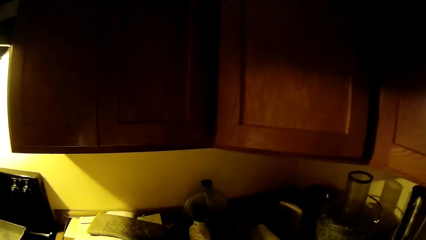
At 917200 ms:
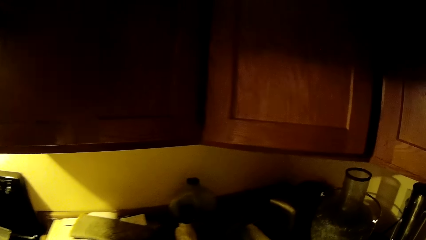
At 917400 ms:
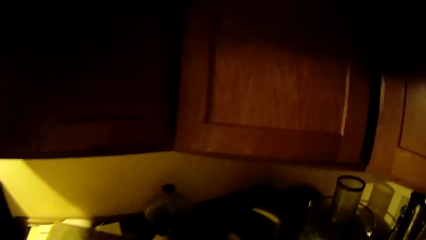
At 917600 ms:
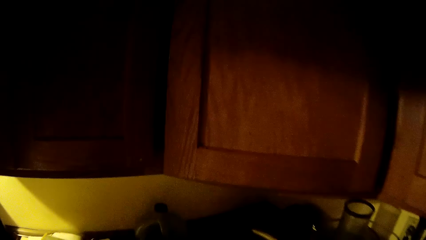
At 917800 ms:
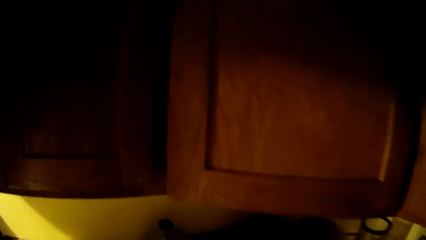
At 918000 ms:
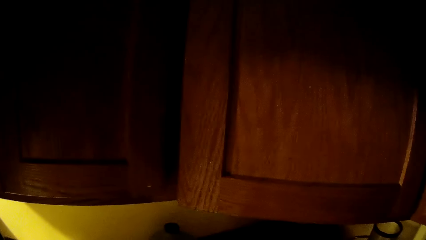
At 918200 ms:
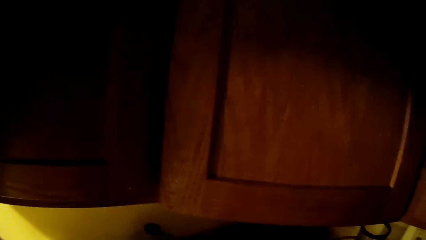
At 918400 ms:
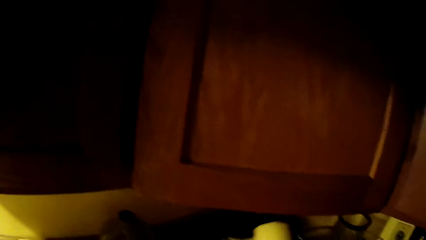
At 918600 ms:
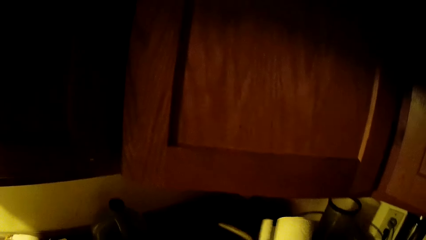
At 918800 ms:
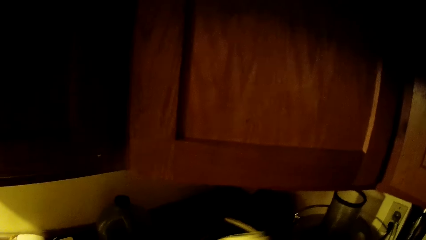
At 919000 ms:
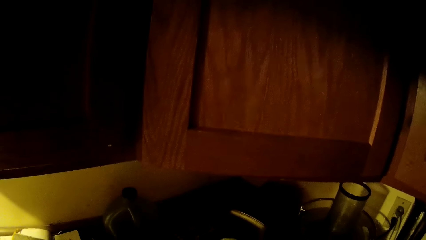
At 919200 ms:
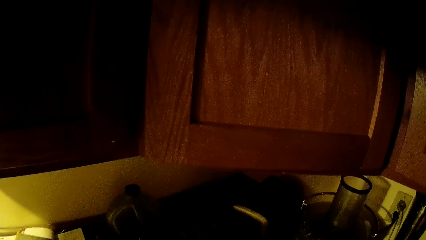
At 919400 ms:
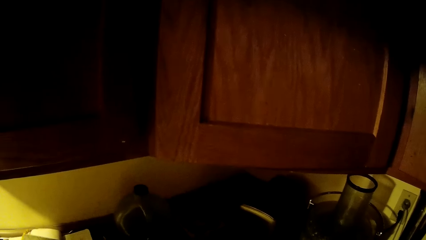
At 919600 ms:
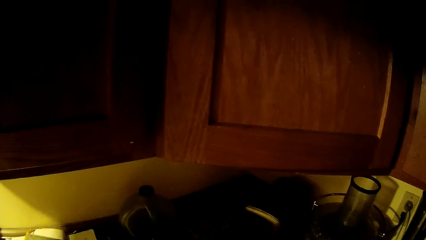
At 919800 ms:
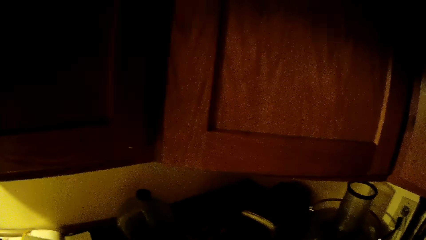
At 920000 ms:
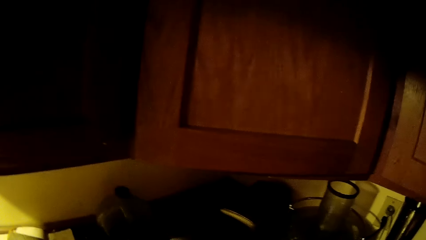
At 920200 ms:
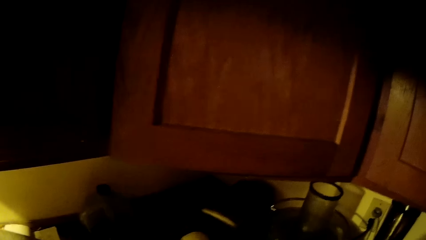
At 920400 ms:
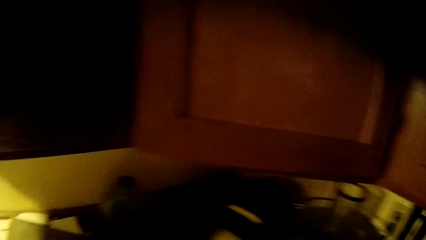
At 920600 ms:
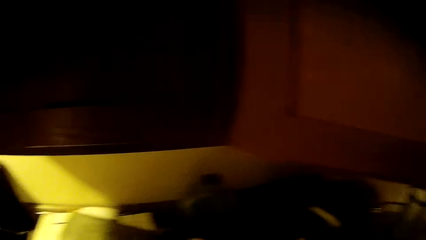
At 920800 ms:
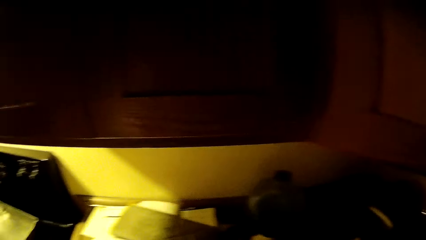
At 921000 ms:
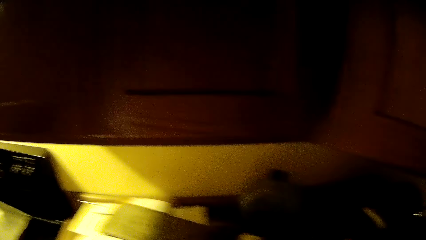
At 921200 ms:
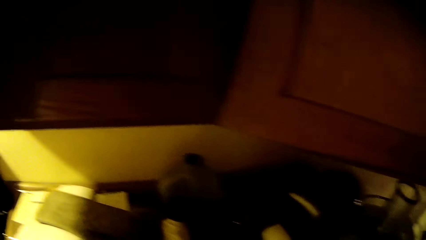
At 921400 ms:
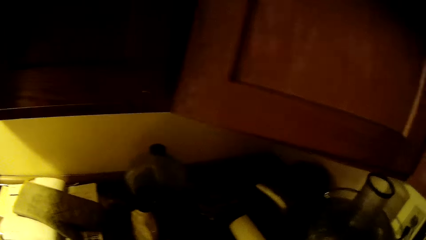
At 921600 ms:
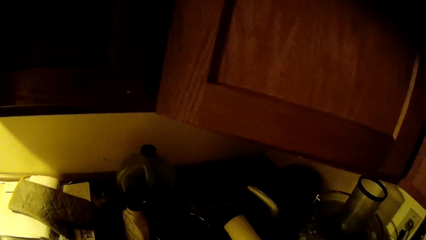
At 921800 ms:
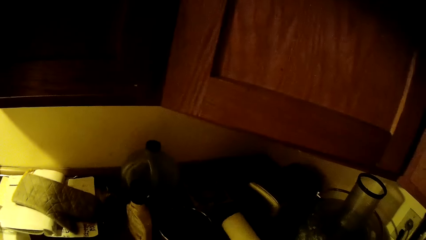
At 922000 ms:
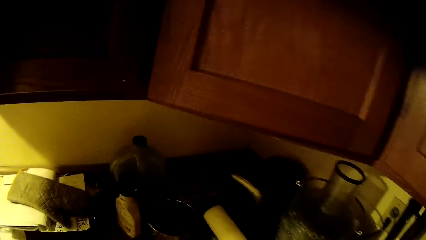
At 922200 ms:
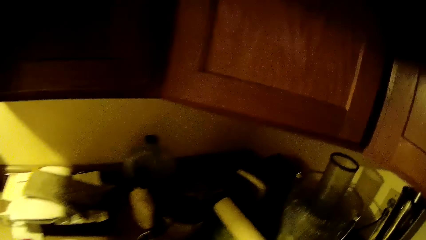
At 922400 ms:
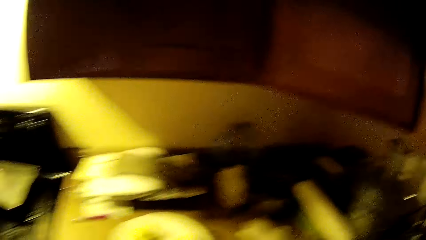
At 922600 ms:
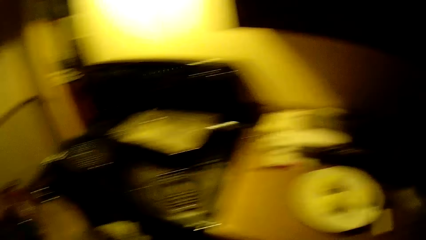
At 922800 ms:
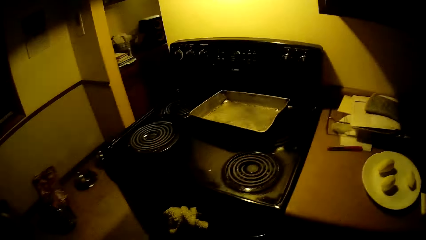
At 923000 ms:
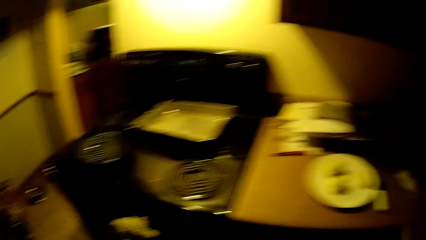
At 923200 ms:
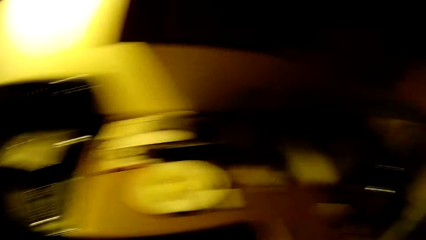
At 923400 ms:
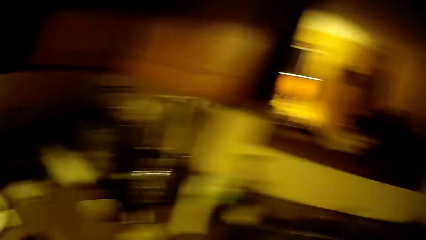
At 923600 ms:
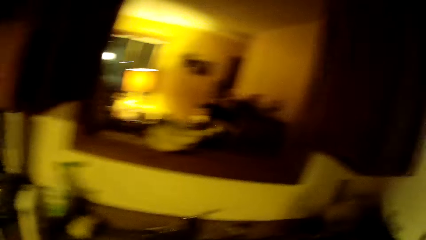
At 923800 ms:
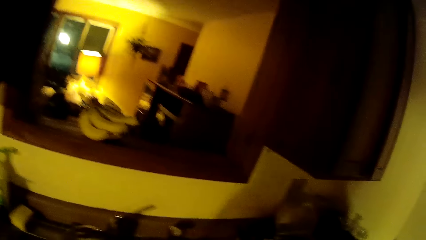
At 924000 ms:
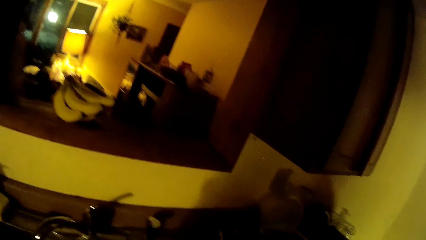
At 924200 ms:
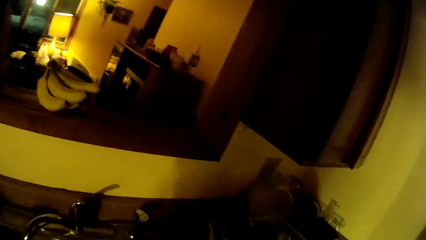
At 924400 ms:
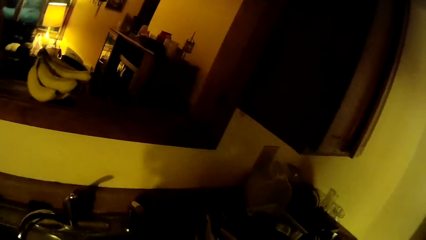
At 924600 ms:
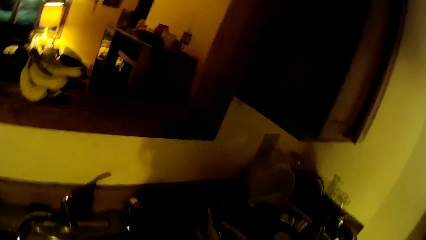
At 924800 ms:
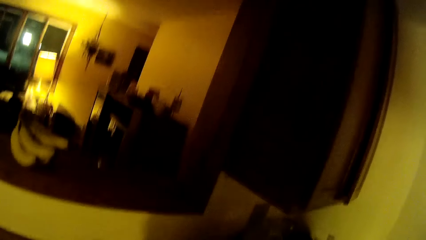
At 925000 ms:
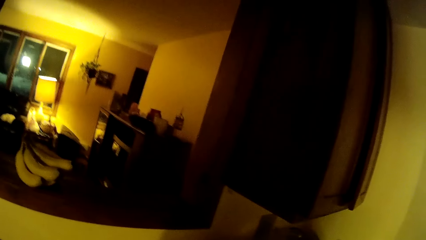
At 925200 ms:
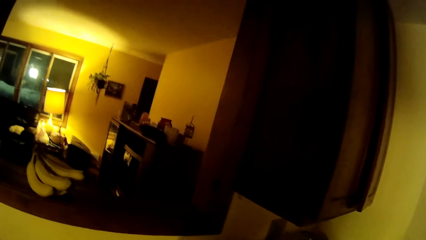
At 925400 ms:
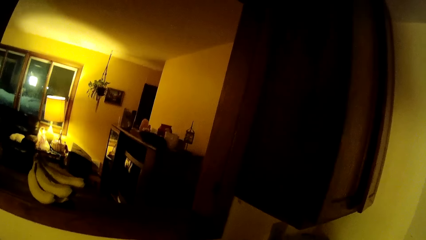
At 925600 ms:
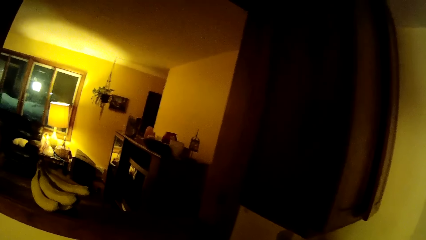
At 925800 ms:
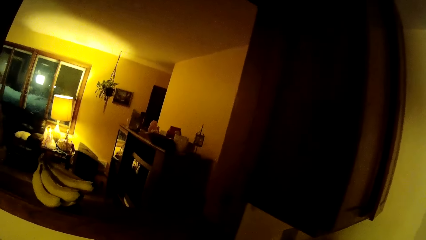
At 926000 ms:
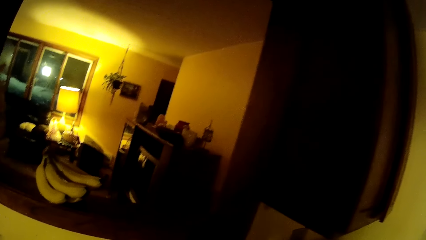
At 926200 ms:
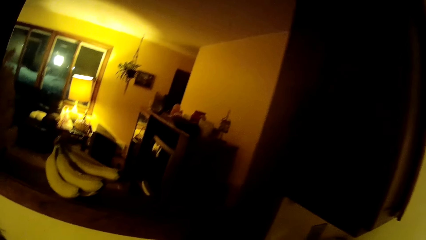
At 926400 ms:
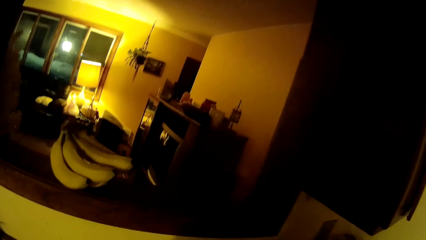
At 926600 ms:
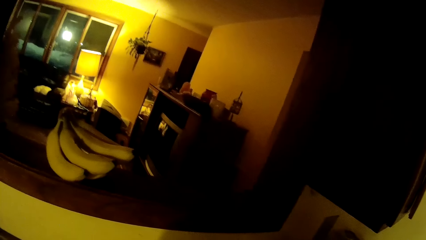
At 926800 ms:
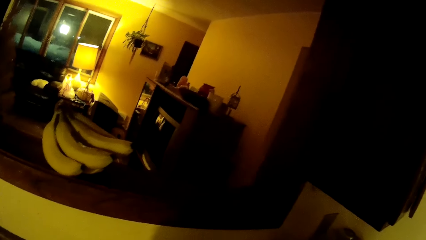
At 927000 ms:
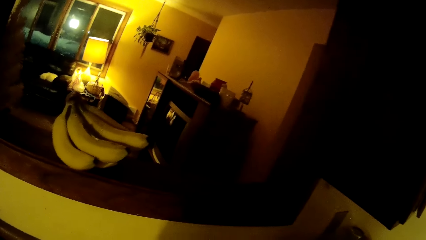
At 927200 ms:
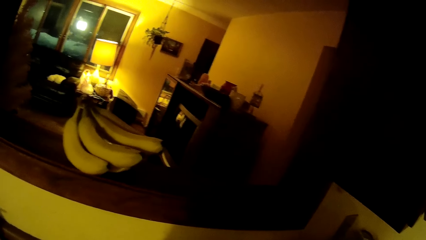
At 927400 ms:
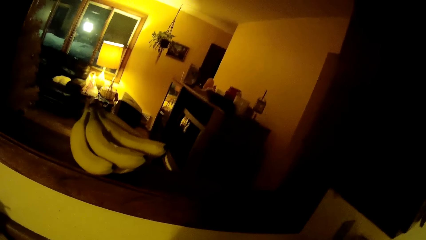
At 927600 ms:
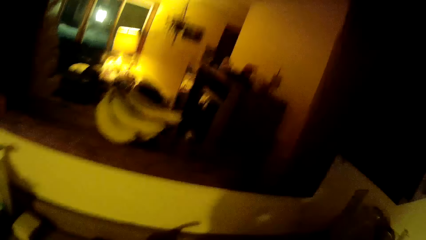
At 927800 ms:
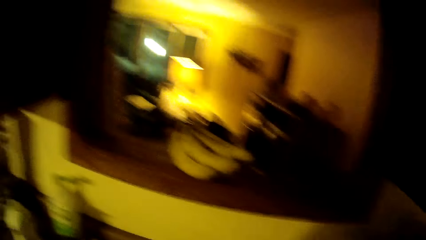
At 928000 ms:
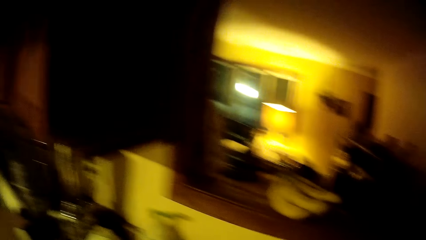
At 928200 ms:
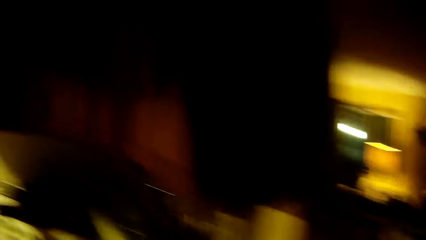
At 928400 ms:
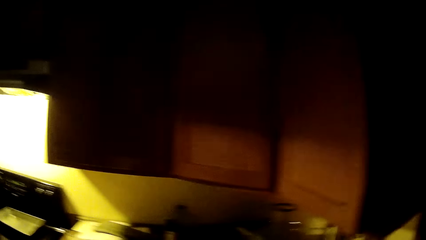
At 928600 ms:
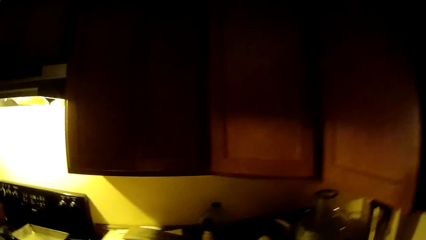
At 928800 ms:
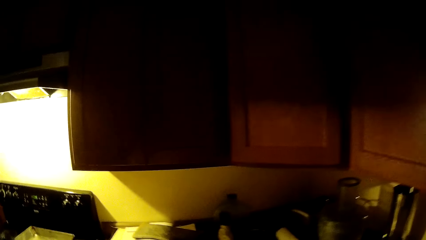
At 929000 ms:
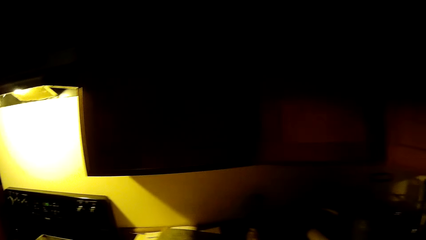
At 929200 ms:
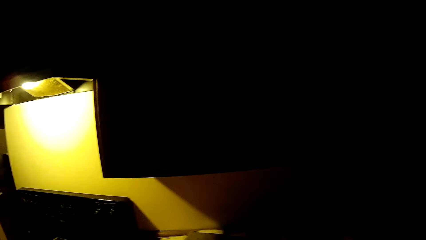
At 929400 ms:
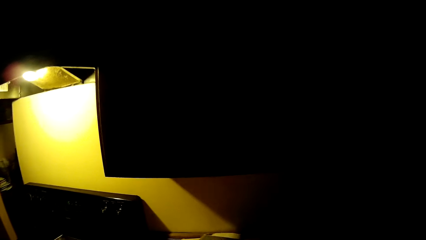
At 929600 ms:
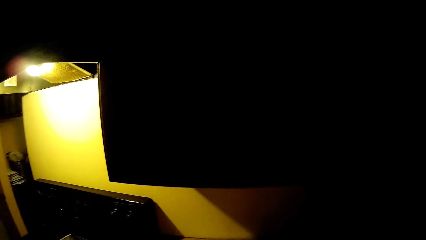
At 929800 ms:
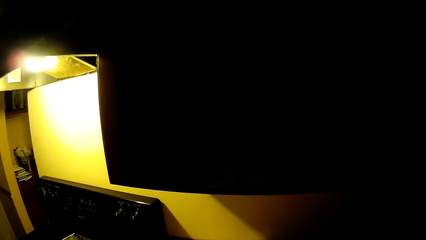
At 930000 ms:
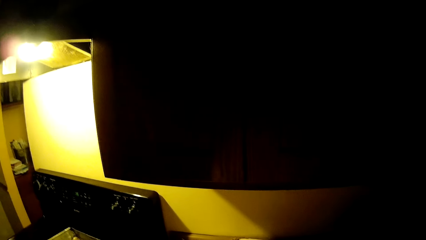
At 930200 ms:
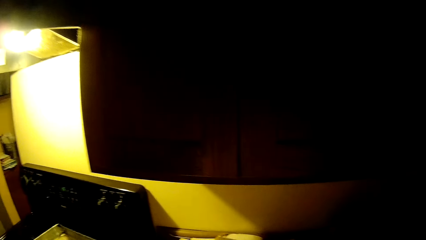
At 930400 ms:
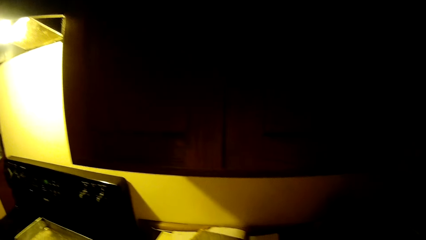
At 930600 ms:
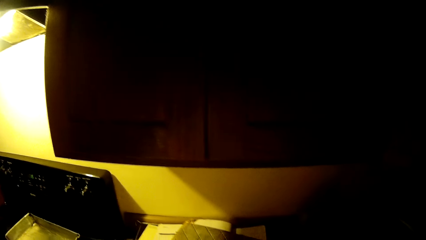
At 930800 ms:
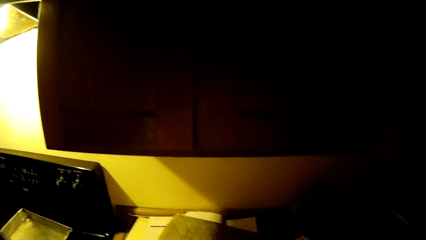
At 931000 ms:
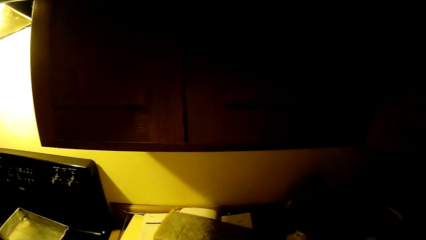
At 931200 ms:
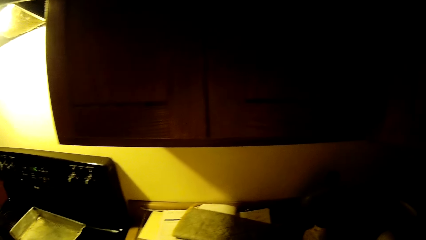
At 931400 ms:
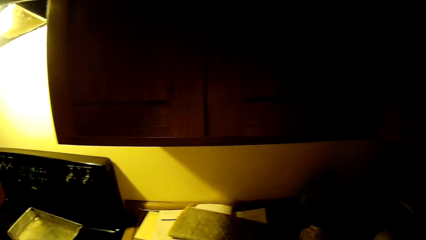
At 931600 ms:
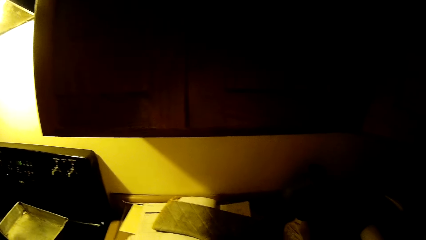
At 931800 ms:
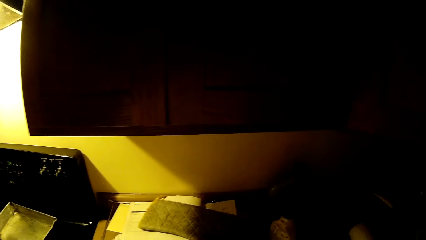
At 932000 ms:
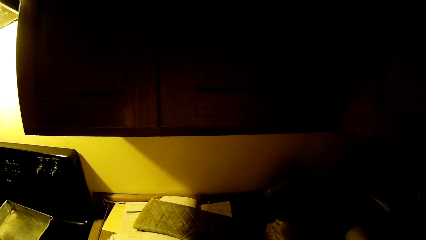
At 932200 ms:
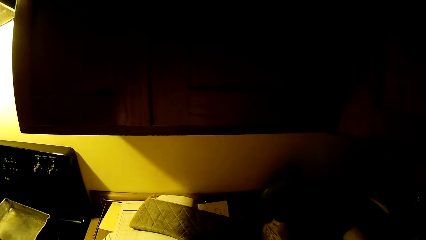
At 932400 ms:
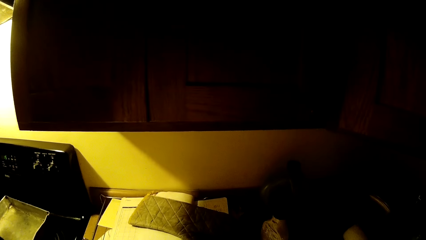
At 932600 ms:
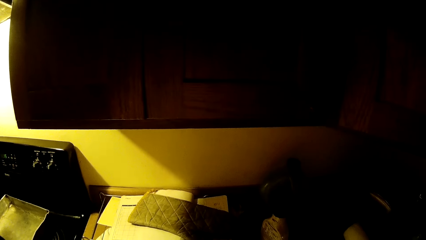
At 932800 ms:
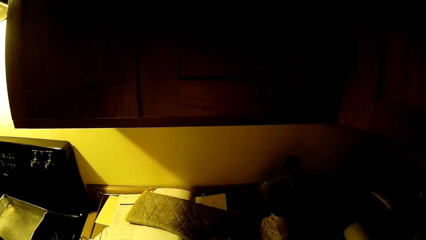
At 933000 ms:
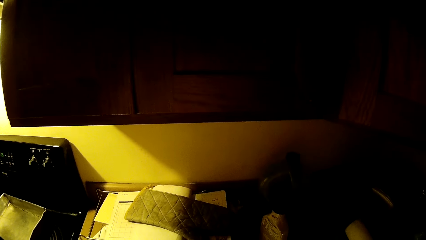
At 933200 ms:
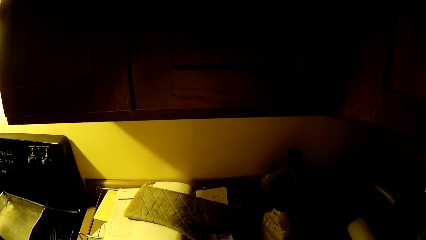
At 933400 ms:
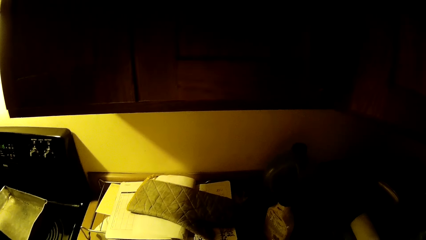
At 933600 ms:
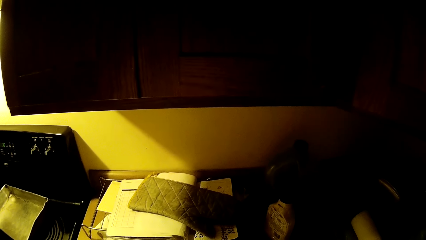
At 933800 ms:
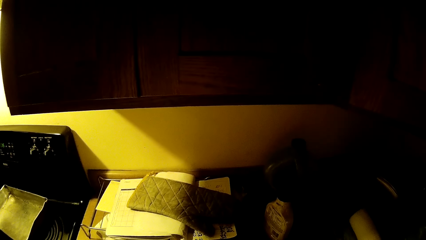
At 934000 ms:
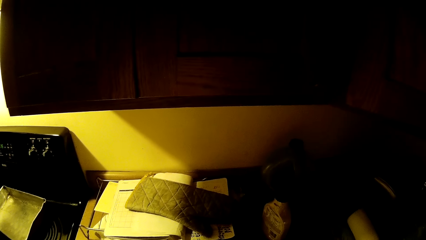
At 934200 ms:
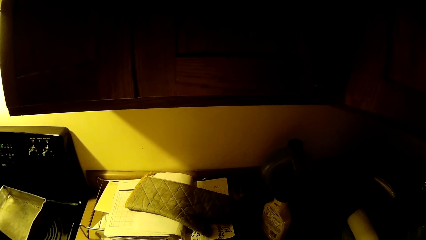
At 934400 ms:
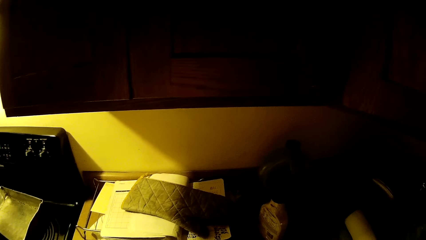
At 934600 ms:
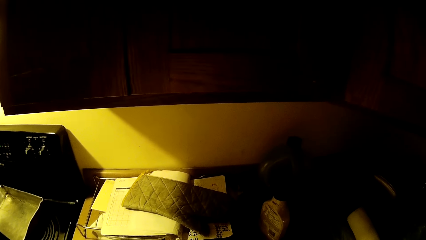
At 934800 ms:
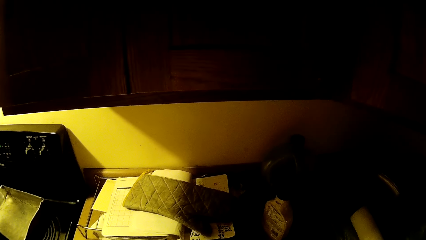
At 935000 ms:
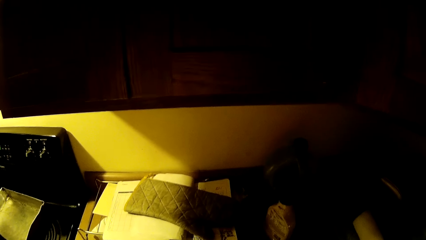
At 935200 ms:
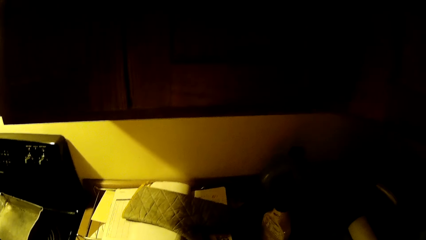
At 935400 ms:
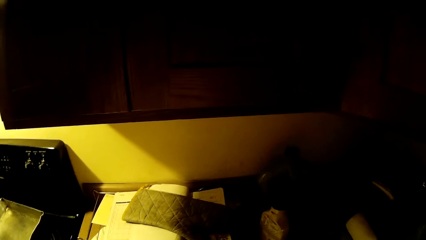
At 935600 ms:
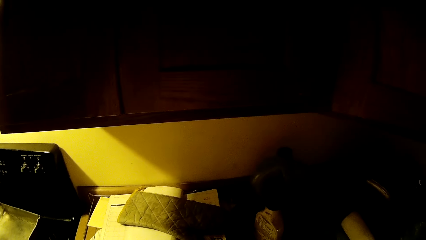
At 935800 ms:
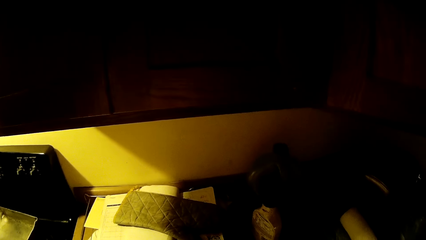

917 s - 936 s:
The camera wearer unrolls a roll of tissue paper with both hands. She does something in the kitchen. She drops the tissue paper on the table with her right hand. She looks around. She slices some eggs into a pot with a knife in her right hand.
